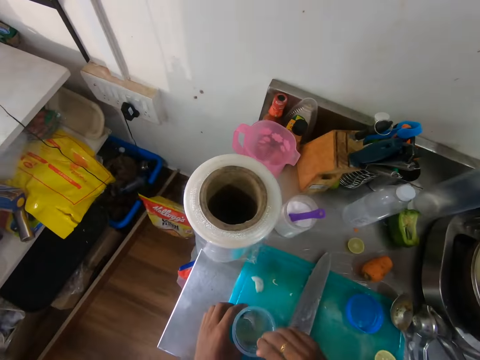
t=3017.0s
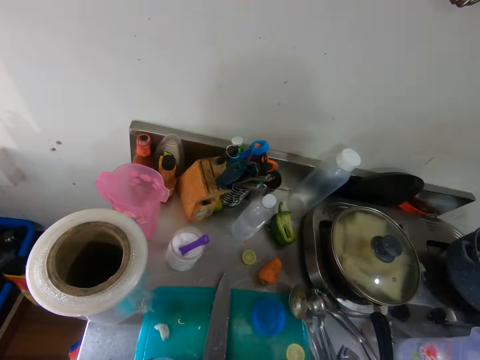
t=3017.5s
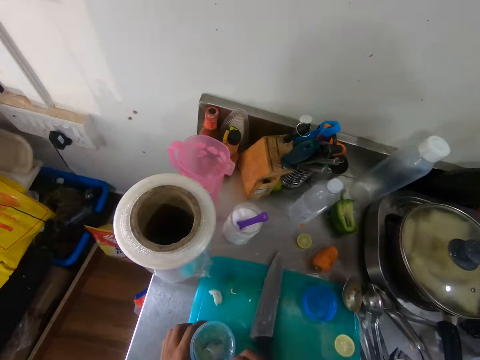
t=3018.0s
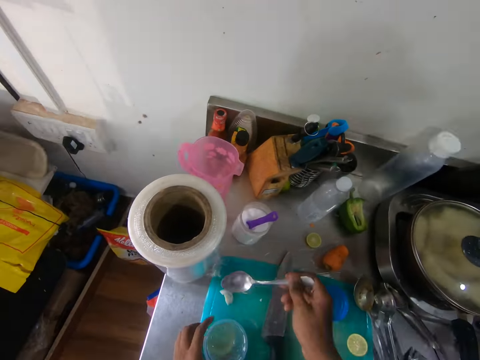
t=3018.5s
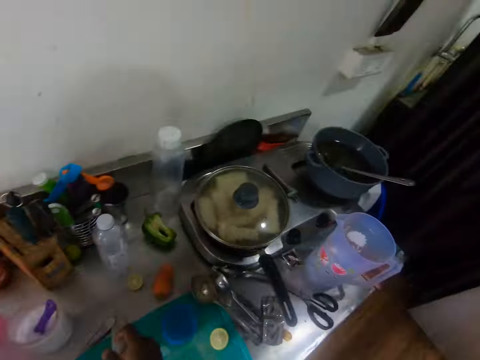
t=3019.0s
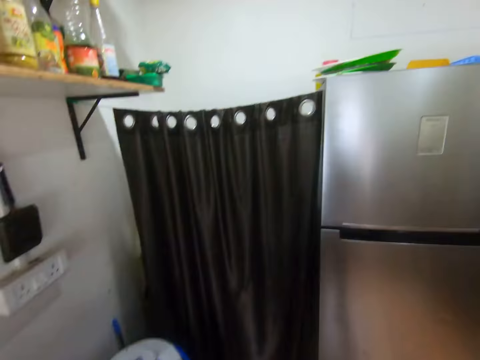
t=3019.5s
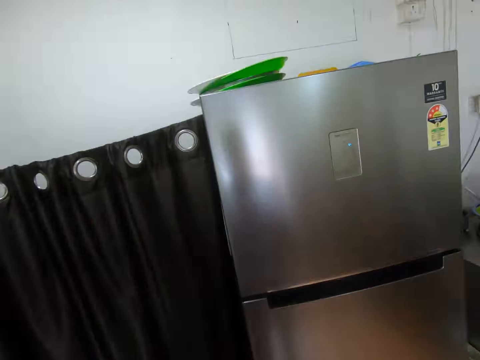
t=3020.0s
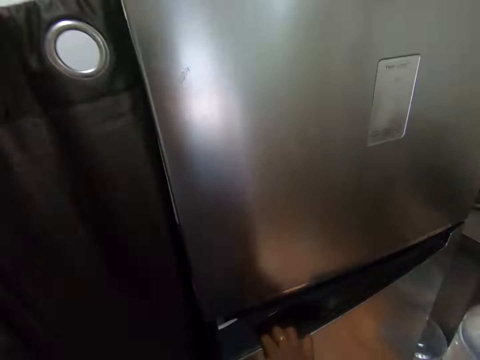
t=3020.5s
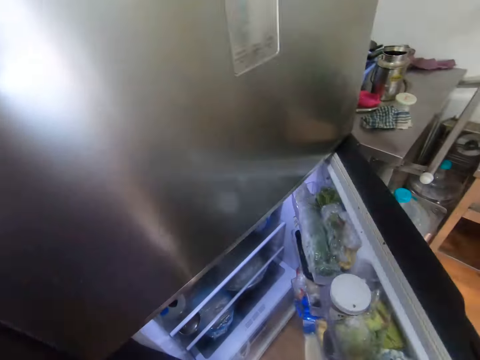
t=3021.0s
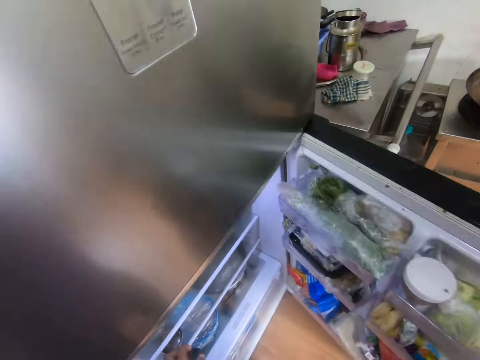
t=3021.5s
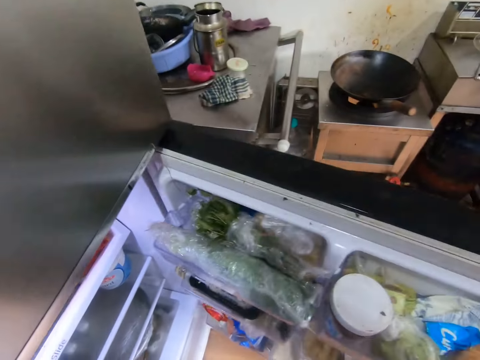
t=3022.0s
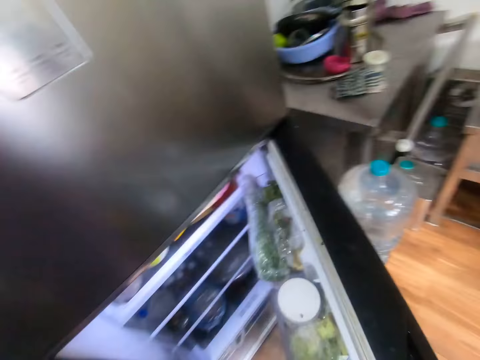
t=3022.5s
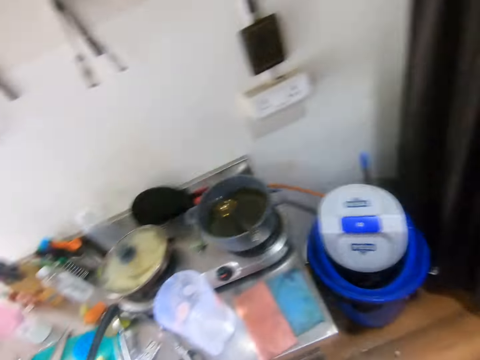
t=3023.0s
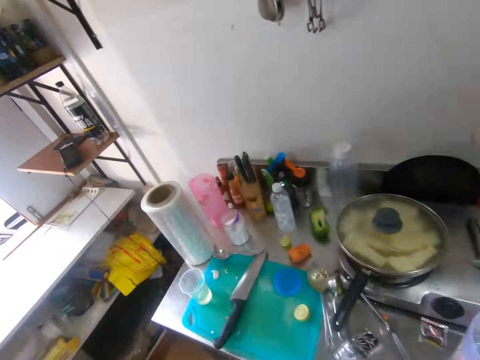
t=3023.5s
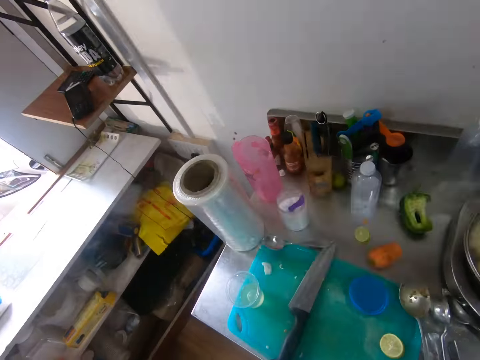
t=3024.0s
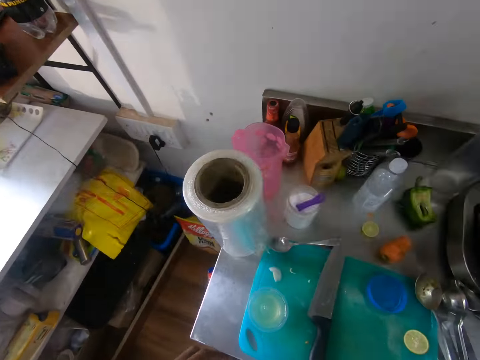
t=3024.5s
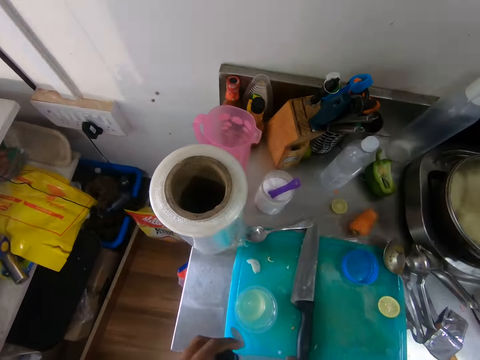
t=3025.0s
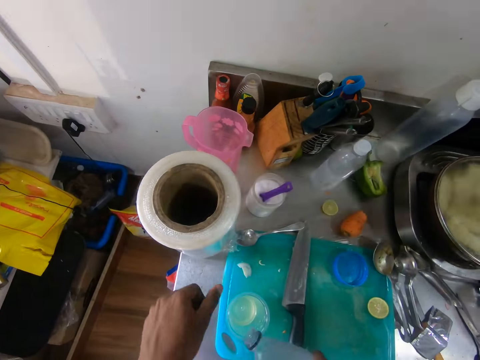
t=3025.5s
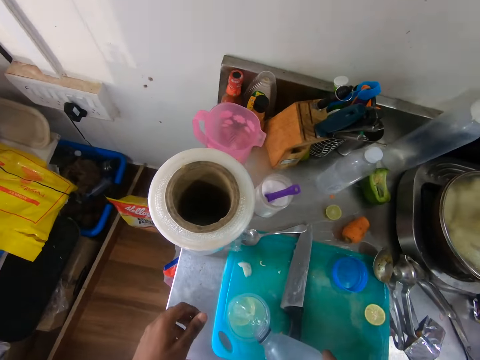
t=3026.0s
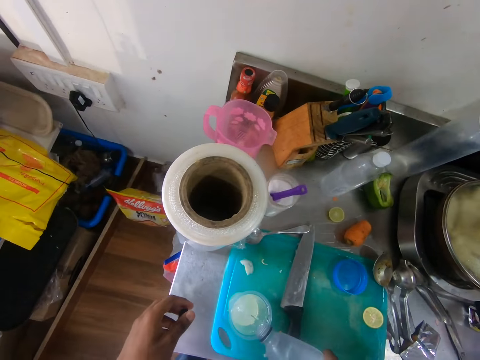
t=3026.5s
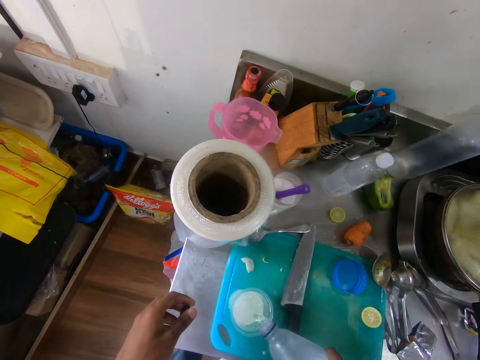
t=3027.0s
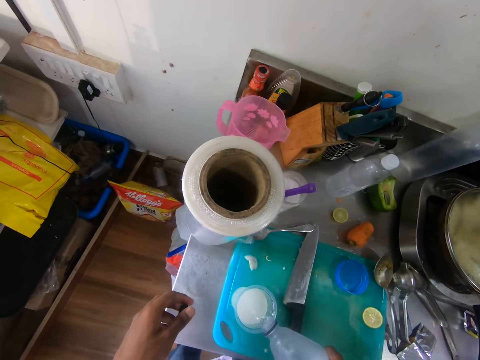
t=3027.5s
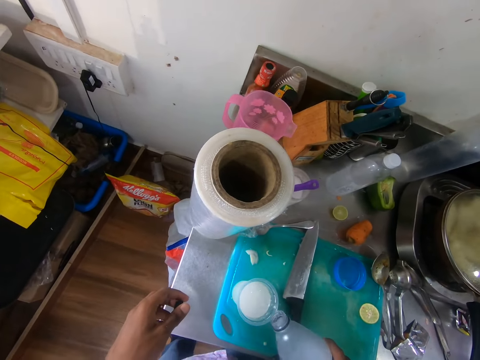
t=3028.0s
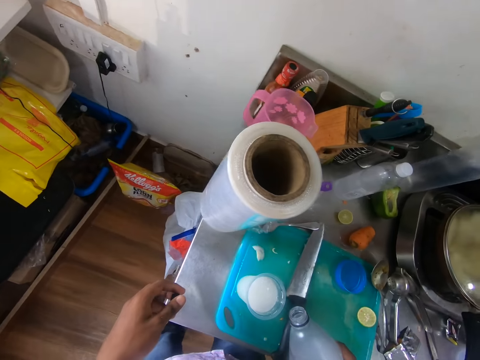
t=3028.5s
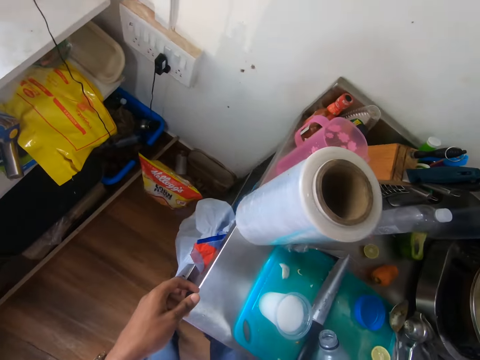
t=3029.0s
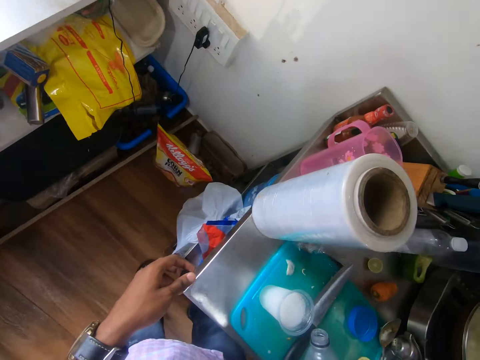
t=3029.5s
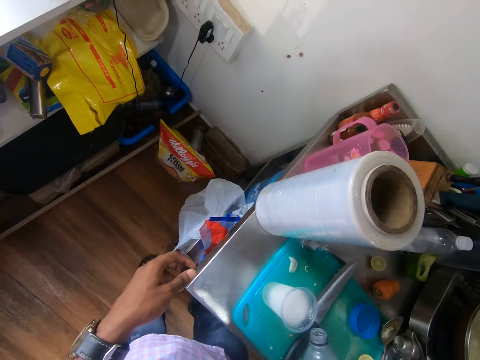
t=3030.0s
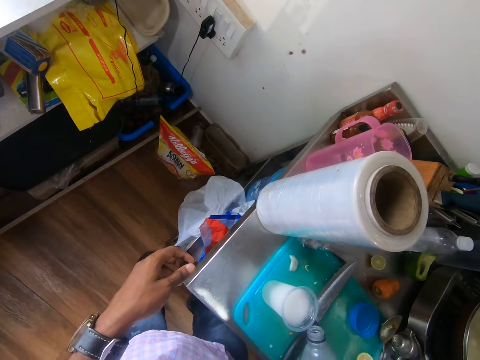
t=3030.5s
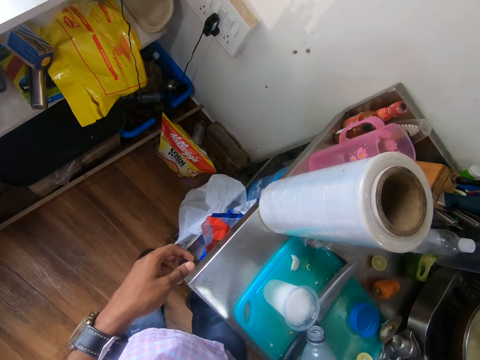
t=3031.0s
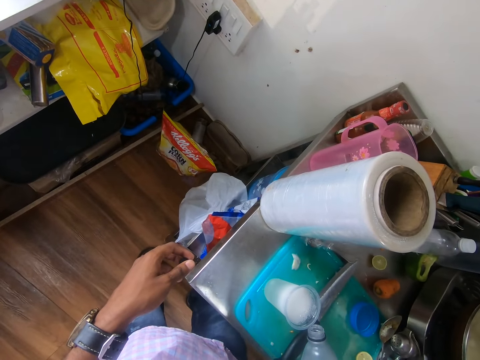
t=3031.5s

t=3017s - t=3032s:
The camera wearer holds the cup on the board with his left hand. He stirs the oil or water in the cup with the spoon in his right hand. He drops the spoon on the board with his right hand. He opens a fridge with his right hand. He picks up a bottle of soda from the fridge with his left hand. He closes the fridge with his right hand. He opens the cover of the bottle of soda in his right hand with his left hand. He pours the soda from the bottle in his right hand in the cup.

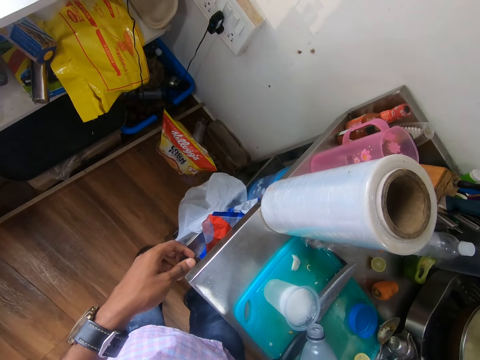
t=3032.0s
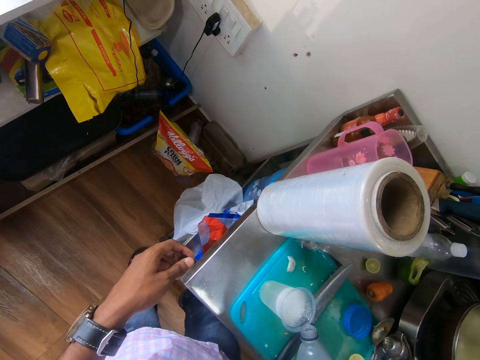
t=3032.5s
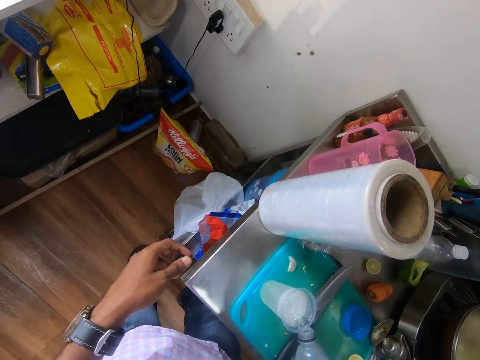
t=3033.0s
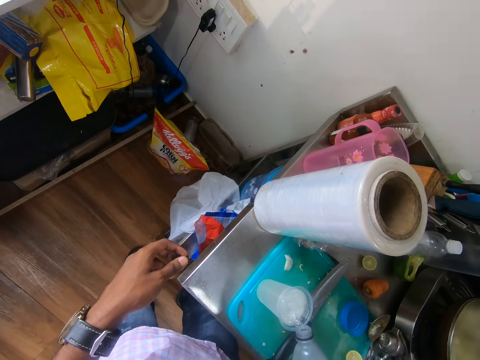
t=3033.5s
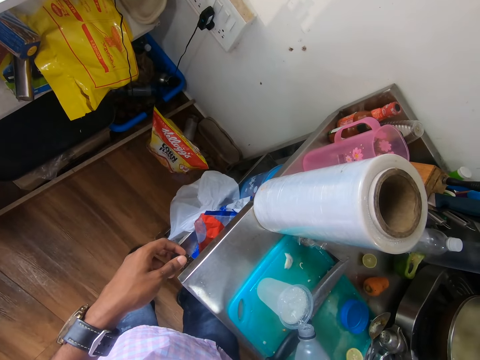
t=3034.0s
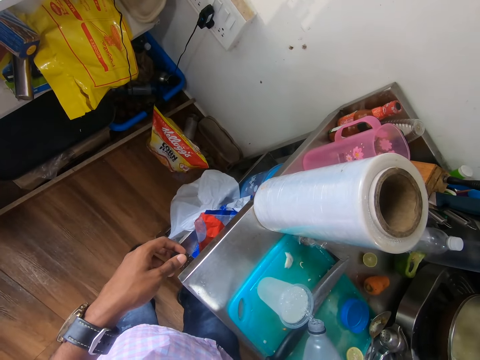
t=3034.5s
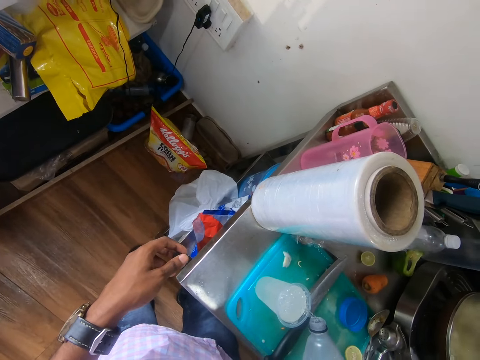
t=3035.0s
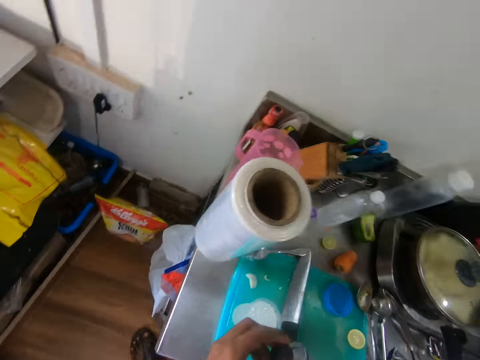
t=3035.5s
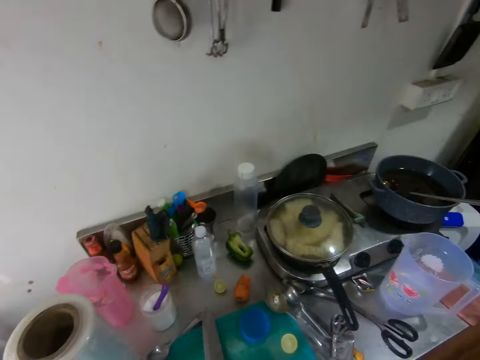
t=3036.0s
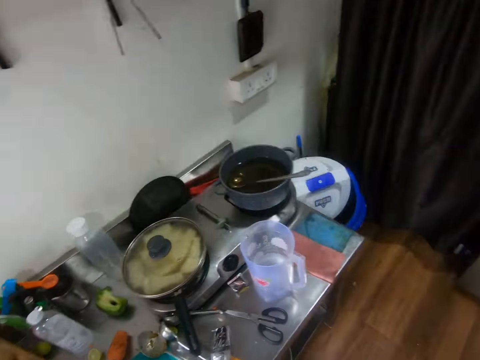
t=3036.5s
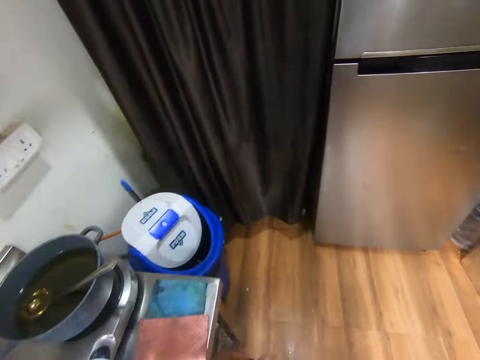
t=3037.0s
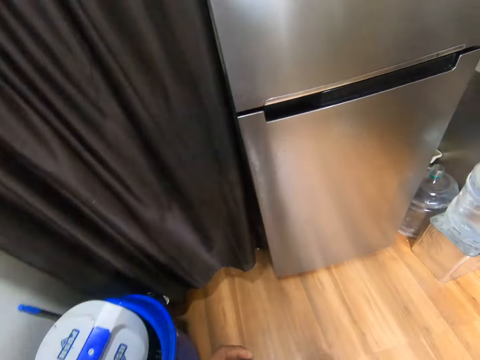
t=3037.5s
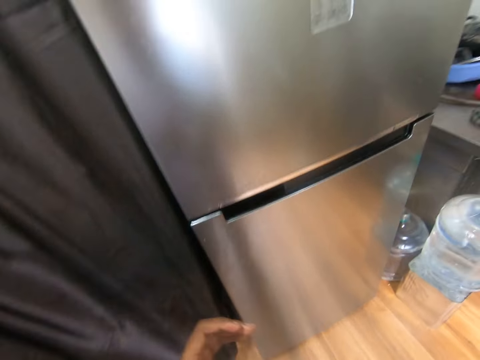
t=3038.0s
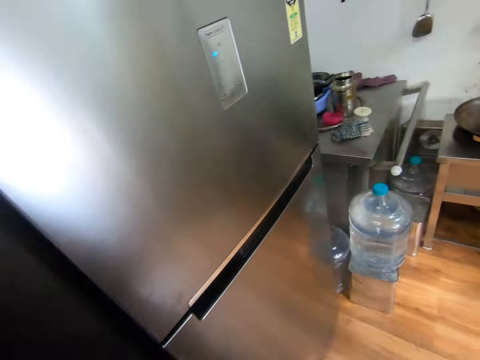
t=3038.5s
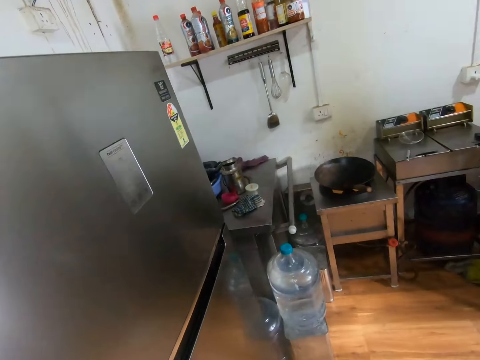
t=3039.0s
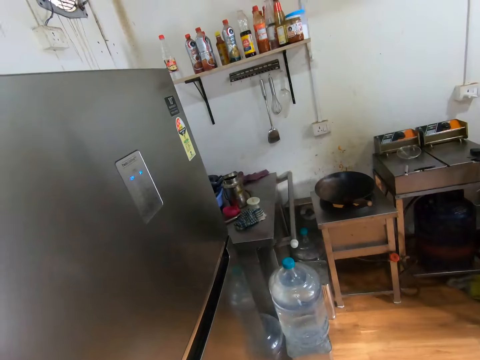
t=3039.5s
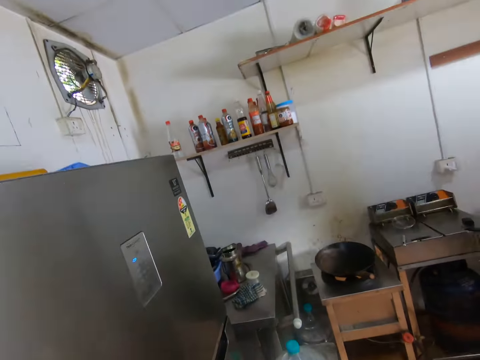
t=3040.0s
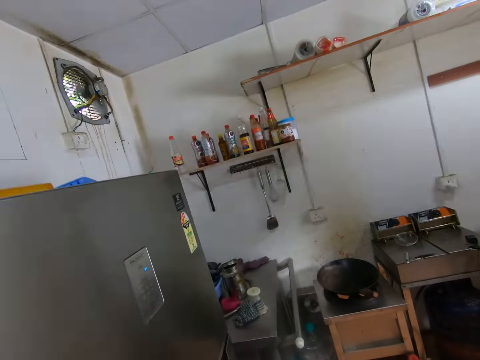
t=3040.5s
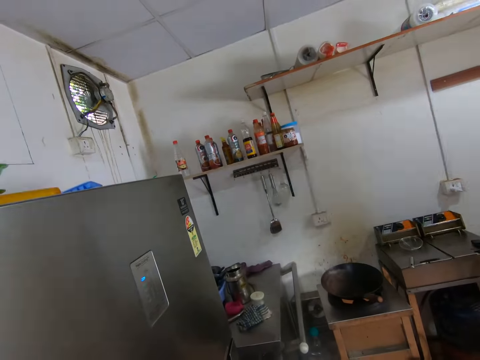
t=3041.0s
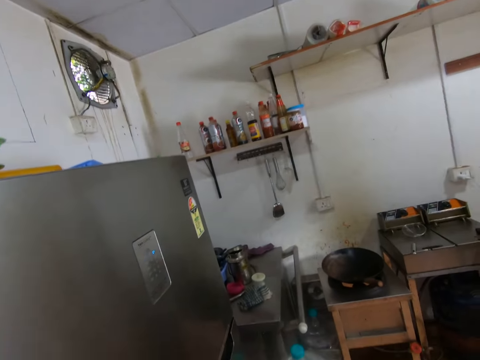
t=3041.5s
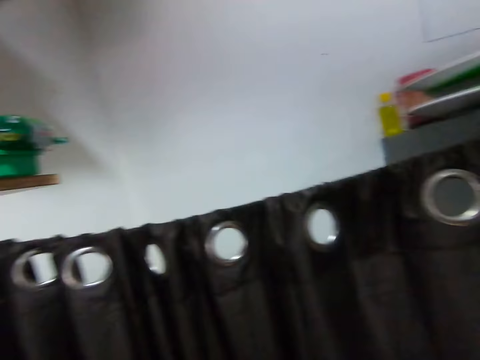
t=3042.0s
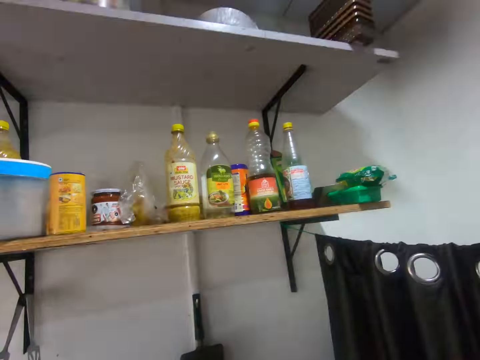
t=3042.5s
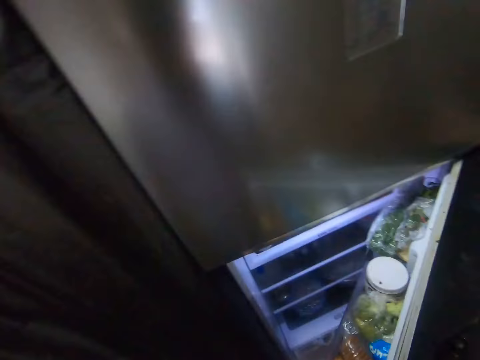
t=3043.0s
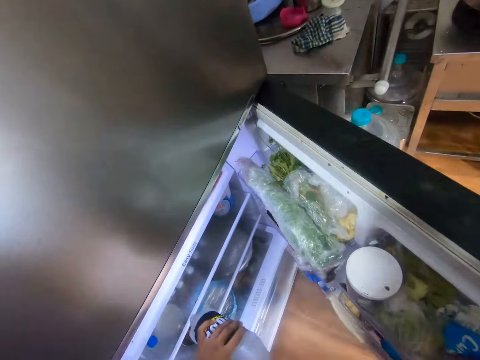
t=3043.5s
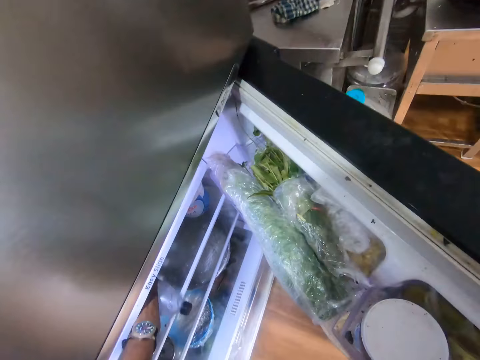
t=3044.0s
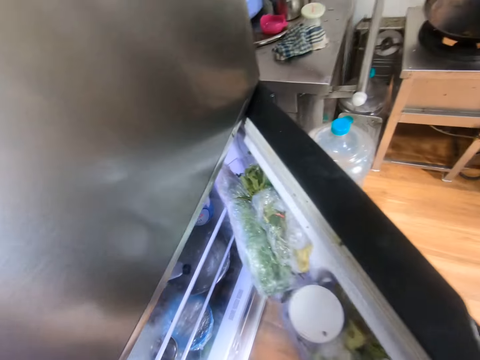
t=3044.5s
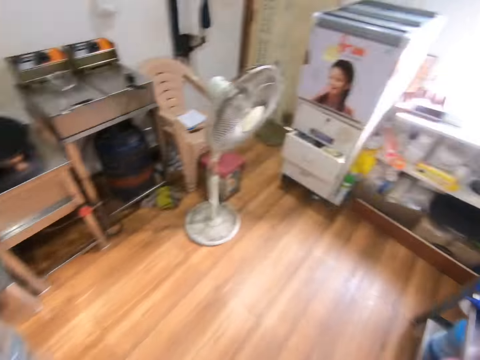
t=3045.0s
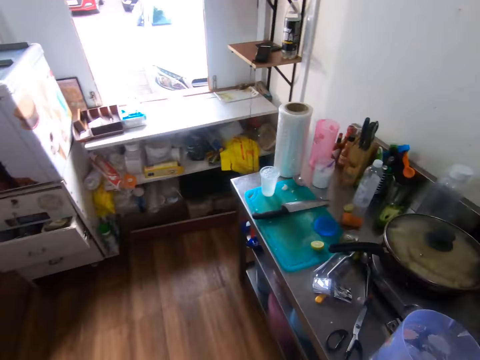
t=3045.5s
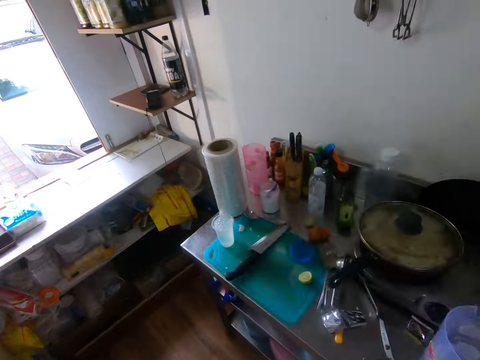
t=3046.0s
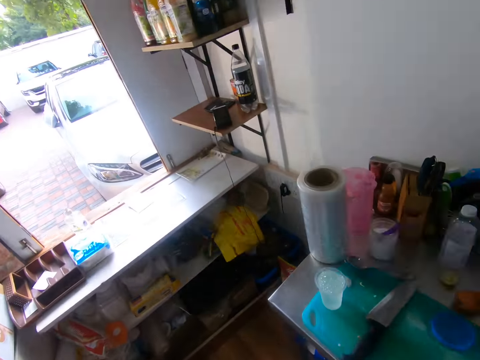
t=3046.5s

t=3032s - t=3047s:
The camera wearer covers the bottle of soda with the cover in his left hand. He moves around. He opens the fridge with his right hand. He places the bottle of soda in the fridge with his left hand. He closes the fridge with his right hand. He moves around the house.
